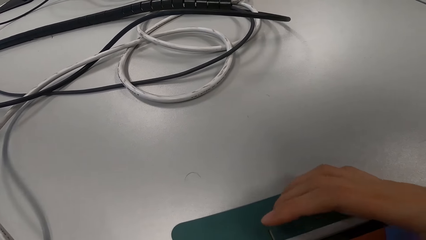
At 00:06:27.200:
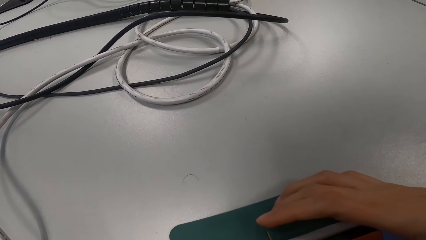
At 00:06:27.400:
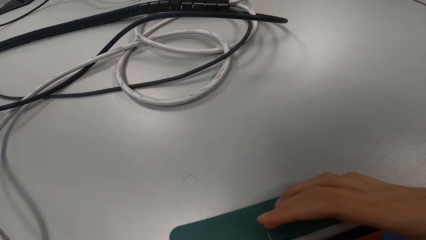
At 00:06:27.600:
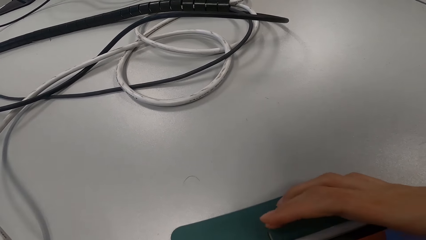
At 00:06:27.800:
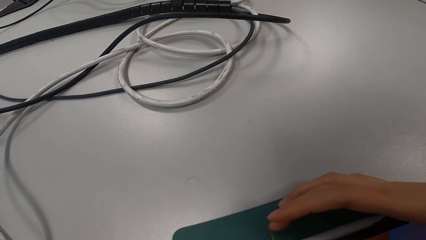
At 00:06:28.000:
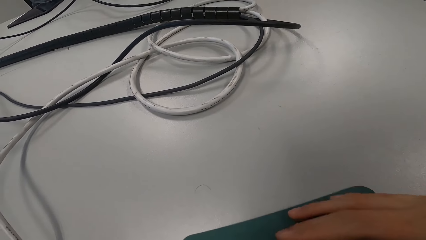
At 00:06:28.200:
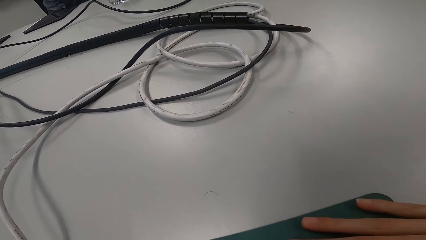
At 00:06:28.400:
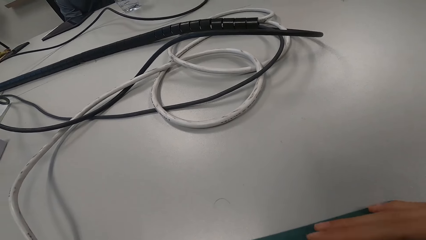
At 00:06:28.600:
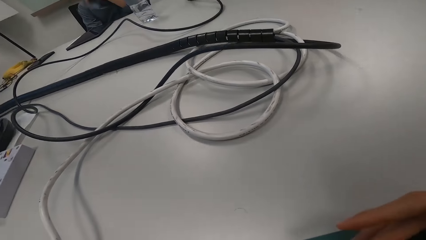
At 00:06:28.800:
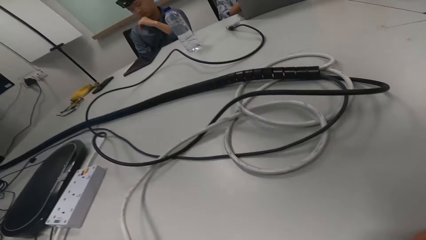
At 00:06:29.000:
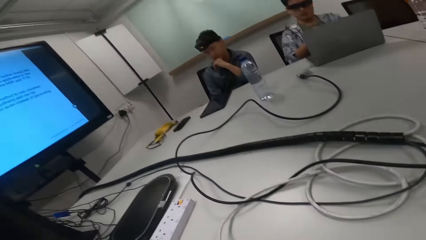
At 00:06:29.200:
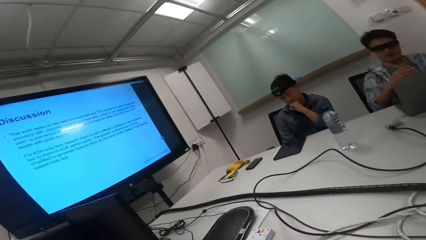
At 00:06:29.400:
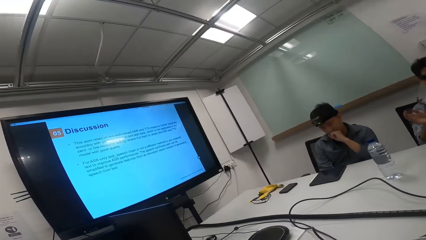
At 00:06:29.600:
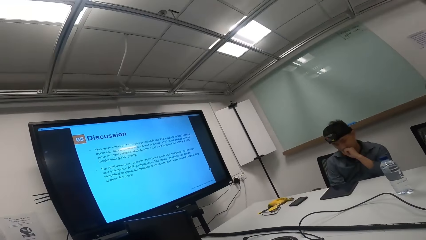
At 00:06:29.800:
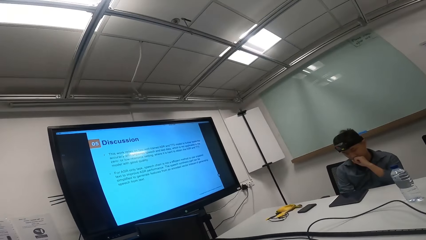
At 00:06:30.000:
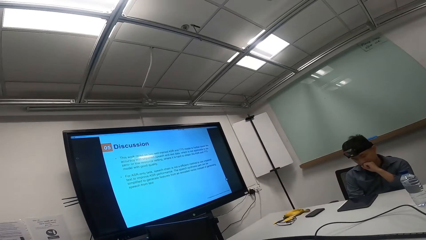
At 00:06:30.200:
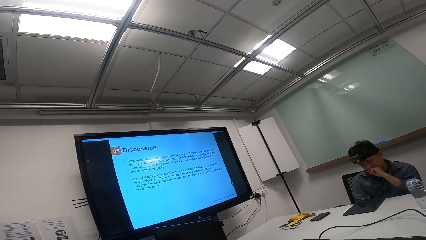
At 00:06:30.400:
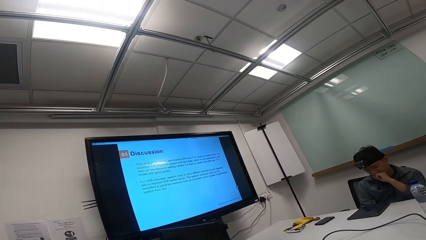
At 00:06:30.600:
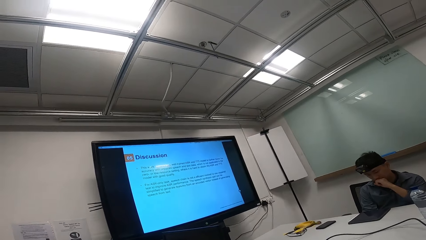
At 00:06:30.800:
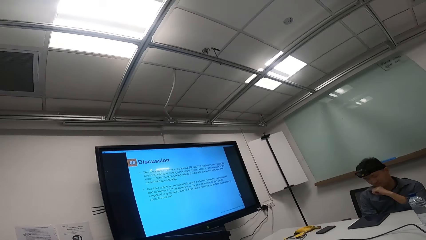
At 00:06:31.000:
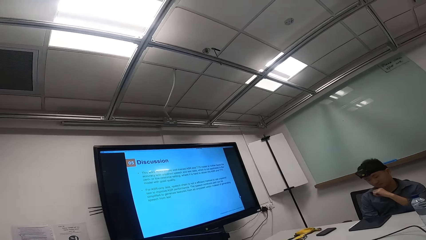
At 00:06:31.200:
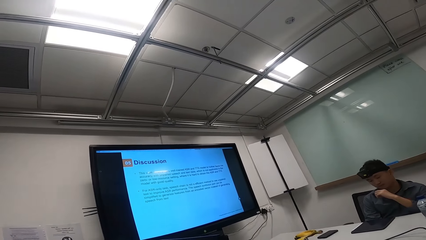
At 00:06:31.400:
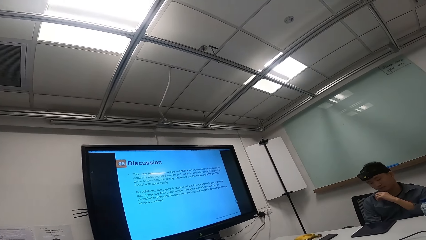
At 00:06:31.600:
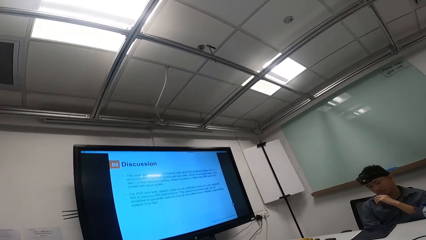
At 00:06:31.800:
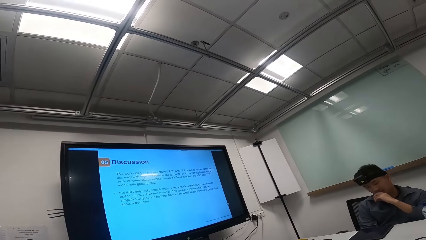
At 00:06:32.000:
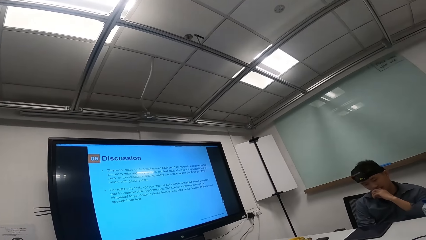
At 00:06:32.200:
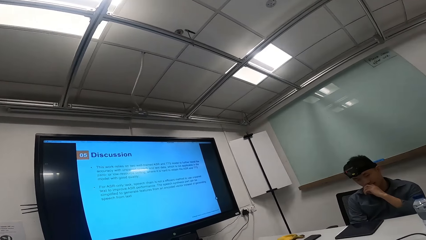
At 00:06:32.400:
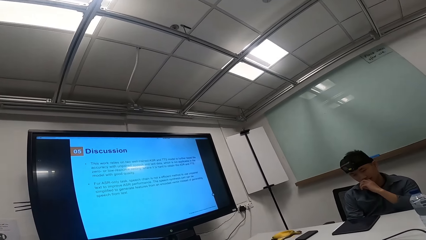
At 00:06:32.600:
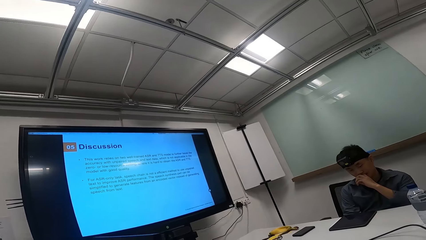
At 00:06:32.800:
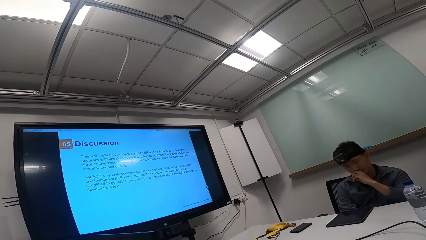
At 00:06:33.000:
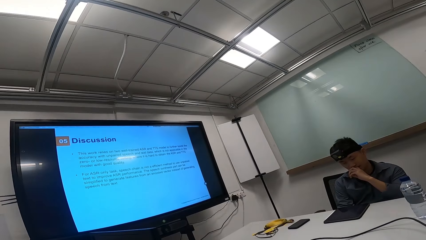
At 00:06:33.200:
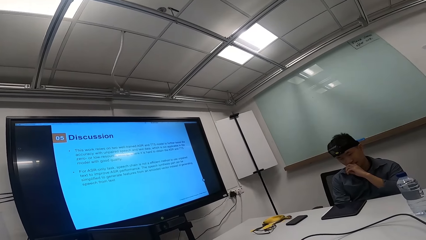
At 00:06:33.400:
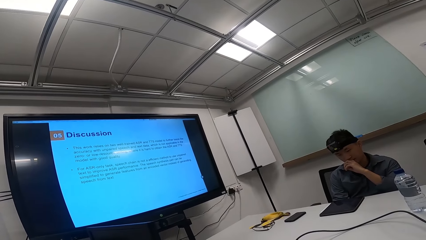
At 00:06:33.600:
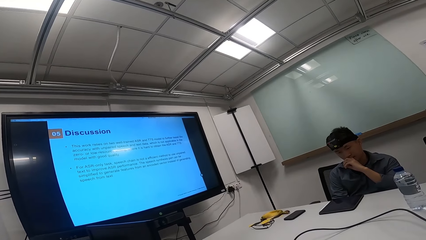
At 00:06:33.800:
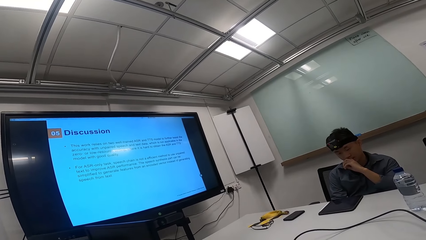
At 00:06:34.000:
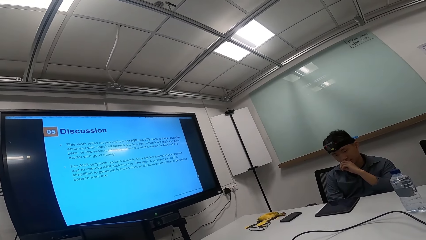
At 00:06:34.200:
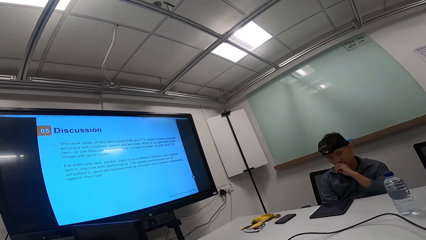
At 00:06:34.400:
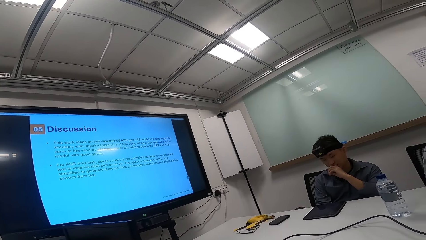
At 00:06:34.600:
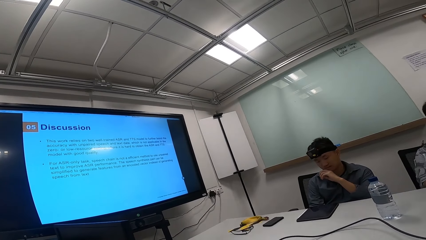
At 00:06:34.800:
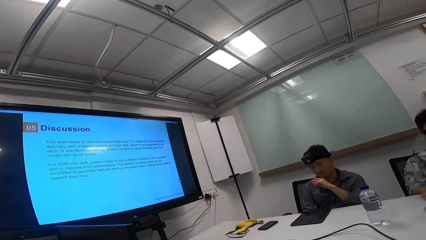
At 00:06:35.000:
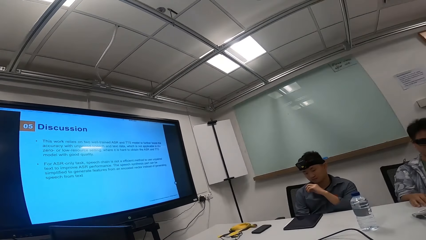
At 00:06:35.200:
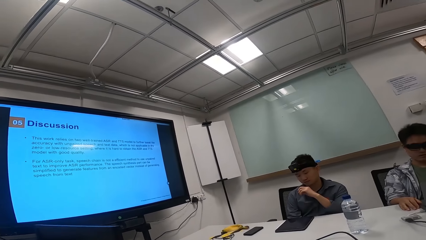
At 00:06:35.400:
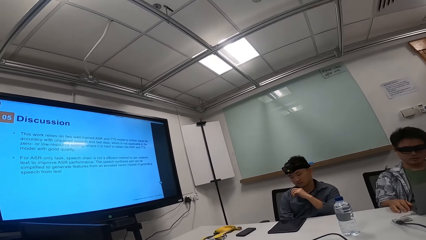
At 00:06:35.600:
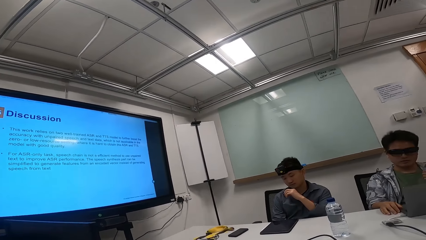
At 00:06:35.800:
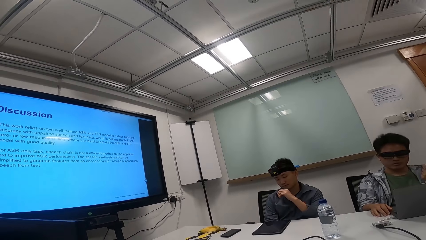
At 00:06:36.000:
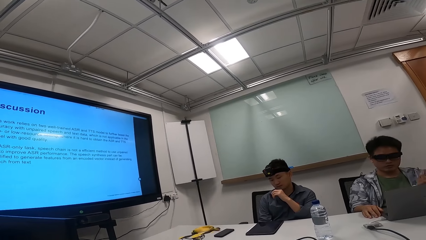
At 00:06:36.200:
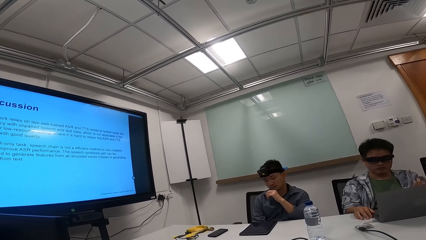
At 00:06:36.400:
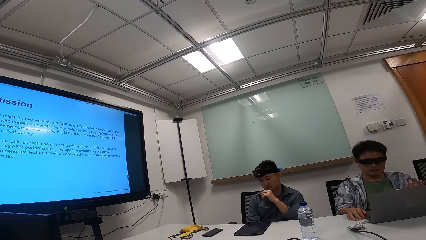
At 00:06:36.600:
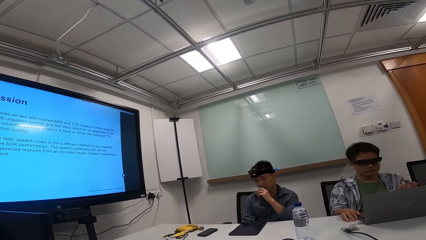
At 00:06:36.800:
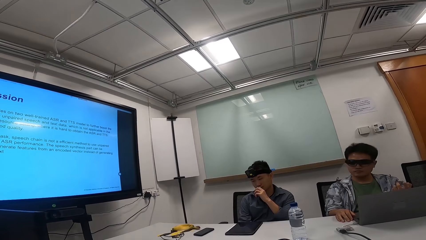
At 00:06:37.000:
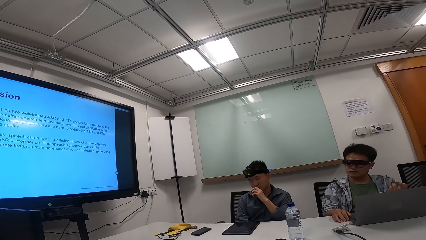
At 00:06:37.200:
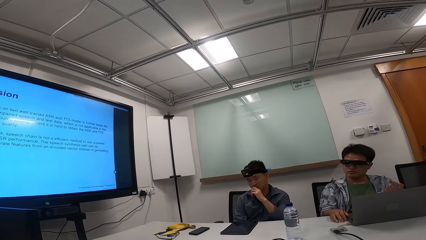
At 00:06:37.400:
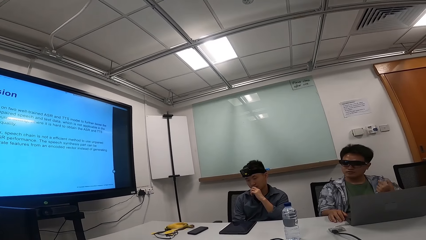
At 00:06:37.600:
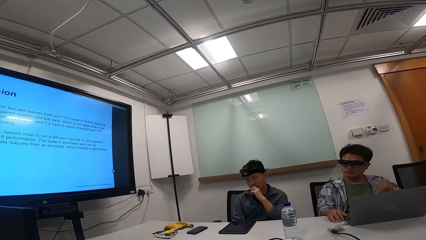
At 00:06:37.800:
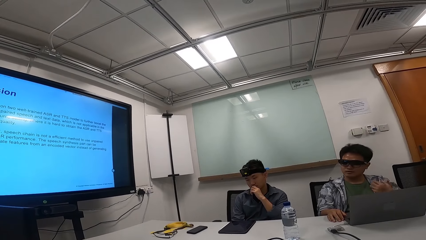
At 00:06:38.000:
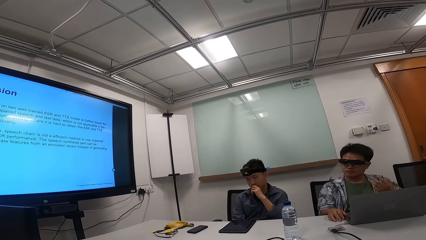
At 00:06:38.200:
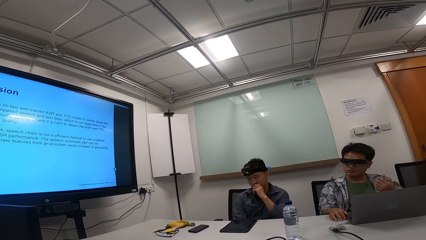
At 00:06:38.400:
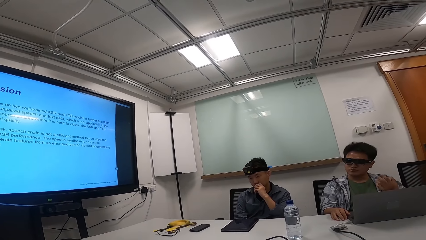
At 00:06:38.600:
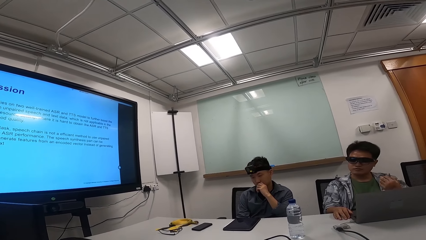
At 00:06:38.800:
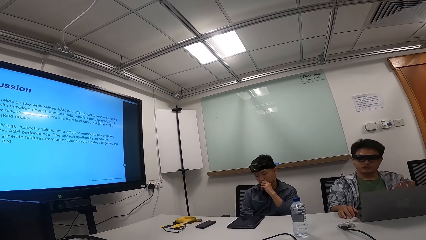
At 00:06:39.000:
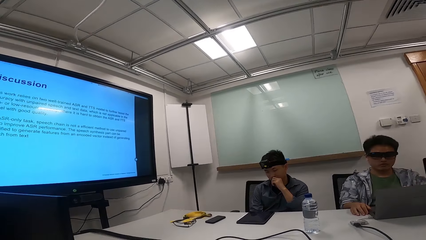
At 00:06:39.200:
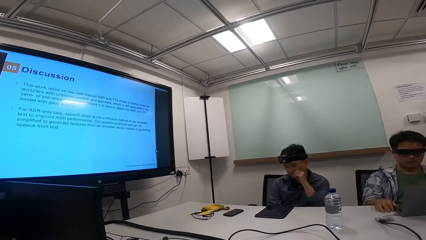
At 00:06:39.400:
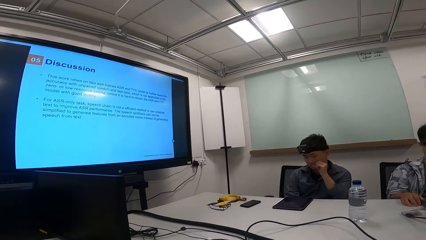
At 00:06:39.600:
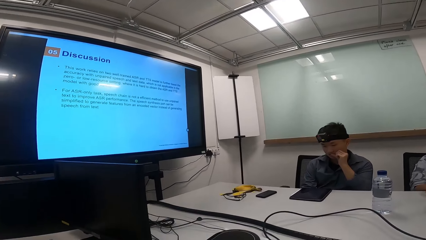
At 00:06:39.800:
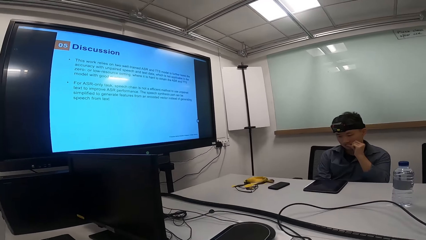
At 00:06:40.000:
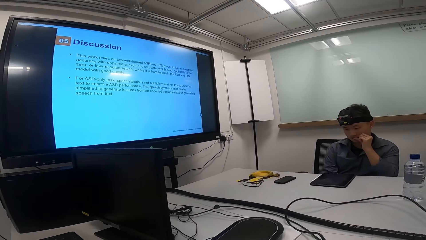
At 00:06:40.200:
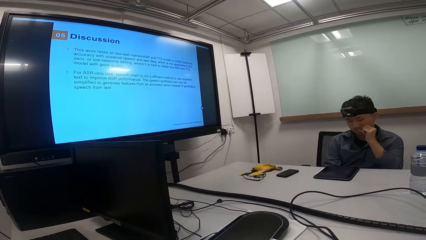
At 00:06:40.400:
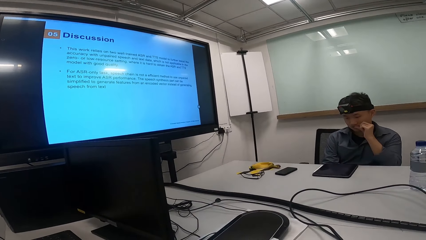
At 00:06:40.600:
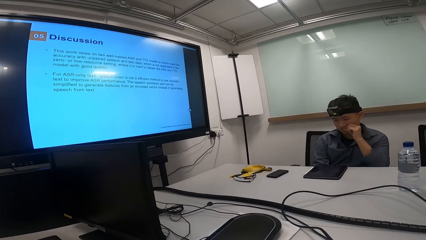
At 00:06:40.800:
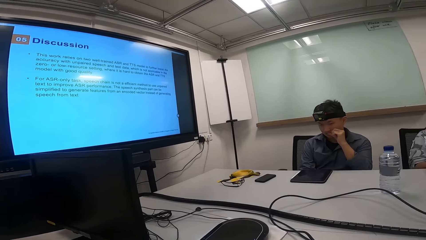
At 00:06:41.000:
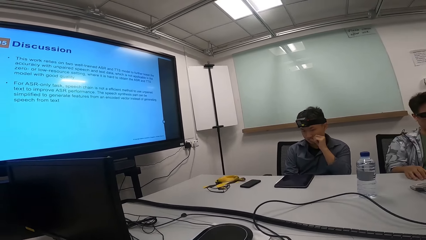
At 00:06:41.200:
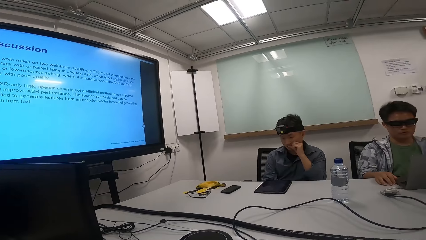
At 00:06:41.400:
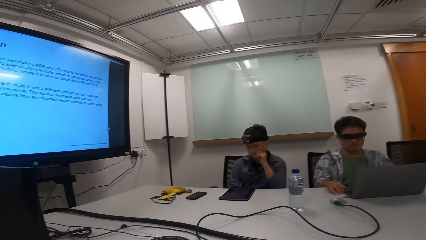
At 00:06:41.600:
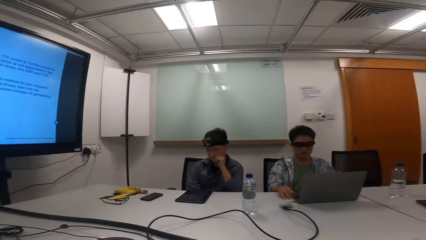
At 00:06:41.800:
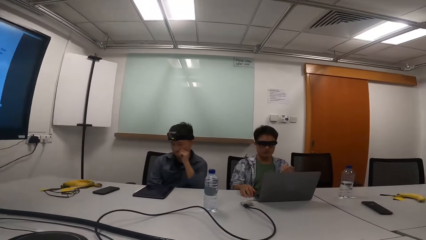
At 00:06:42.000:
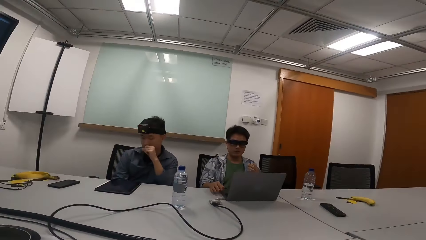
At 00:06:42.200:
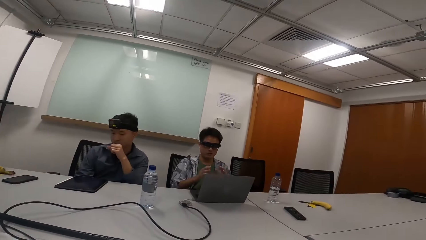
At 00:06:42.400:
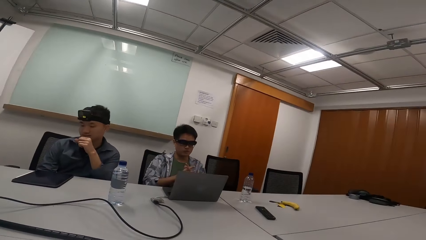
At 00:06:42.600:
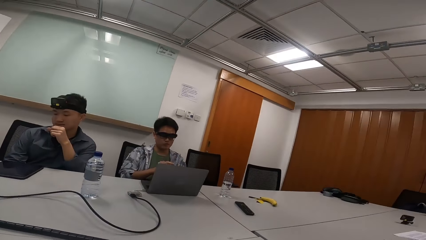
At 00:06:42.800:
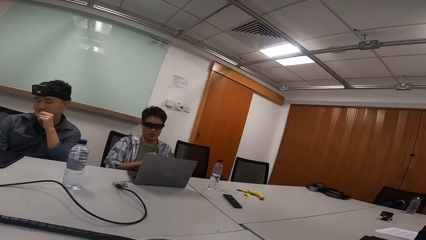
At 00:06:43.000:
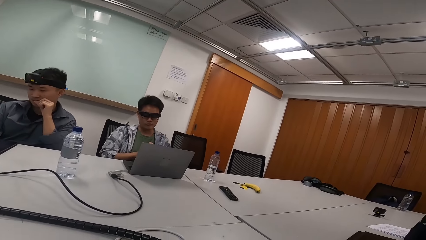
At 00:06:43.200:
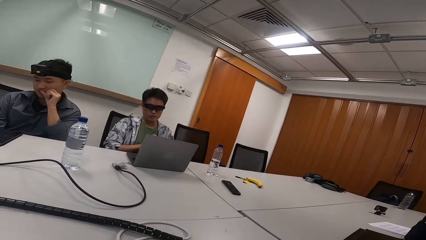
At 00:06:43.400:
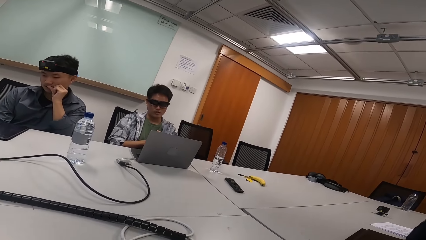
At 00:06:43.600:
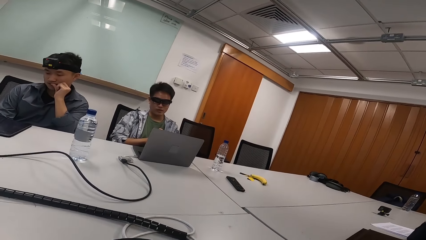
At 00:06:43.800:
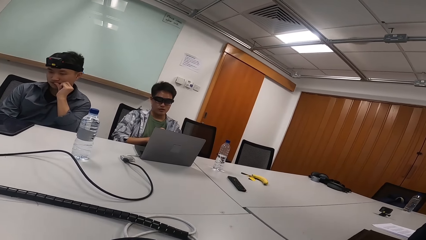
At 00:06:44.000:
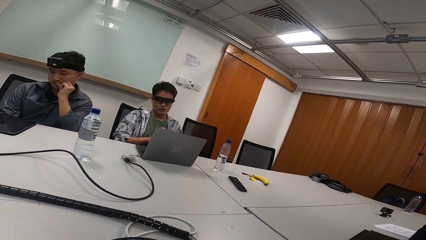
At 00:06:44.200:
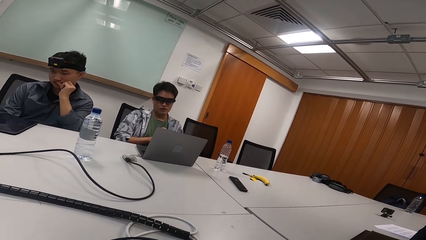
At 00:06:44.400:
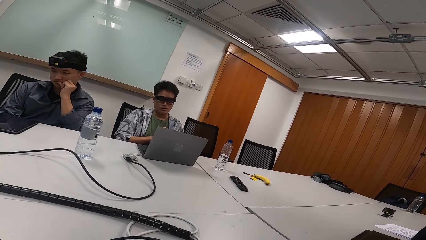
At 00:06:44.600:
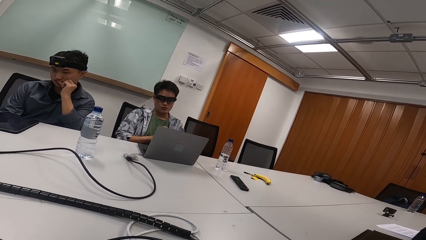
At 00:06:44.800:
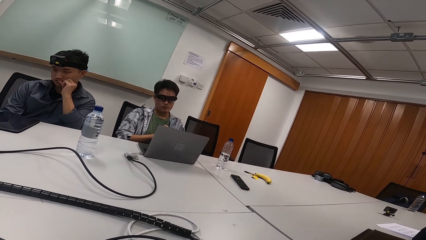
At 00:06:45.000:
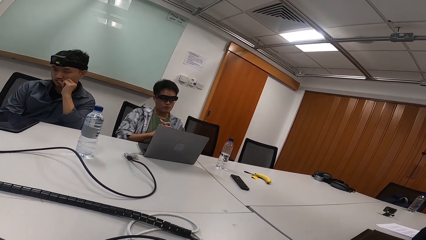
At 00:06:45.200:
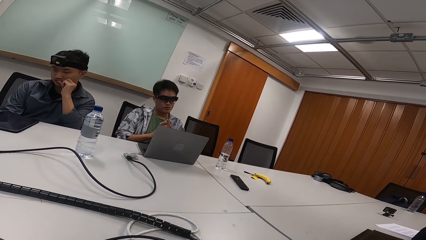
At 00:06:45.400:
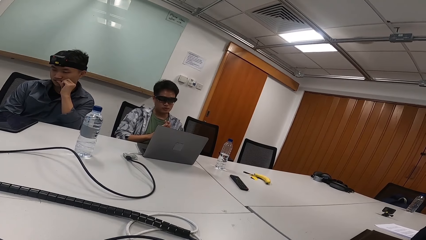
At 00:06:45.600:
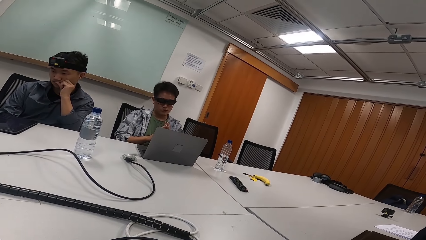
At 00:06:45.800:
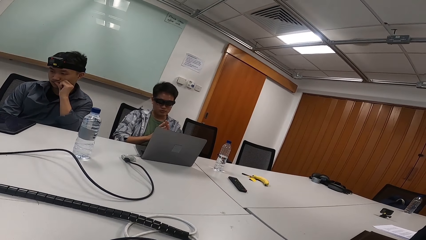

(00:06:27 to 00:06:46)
The camera wearer operates the phone with his right hand. He stares at the screen. A man talks to two people and the camera wearer. The camera wearer observes the man. A person looks at his right hand. The man talks to two people and the camera wearer. Another person gestures with his left hand. The camera wearer stares at the screen. The man talks to two people and the camera wearer. The camera wearer observes the man. The man talks to two people and the camera wearer. The other person folds both hands together.
